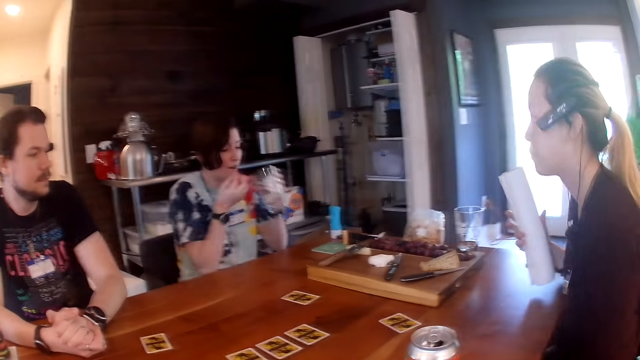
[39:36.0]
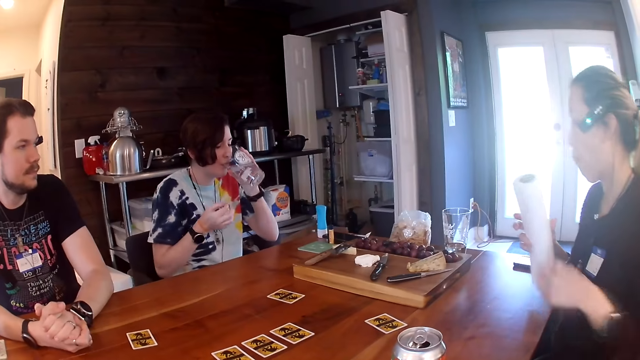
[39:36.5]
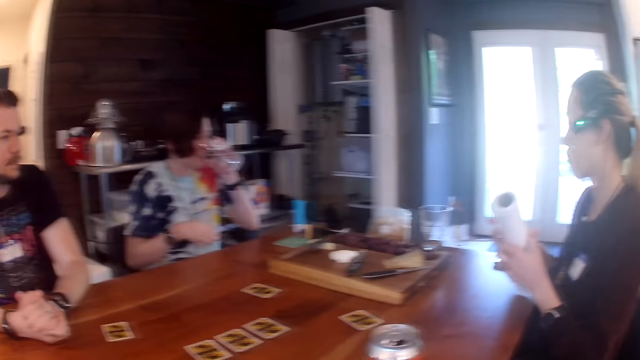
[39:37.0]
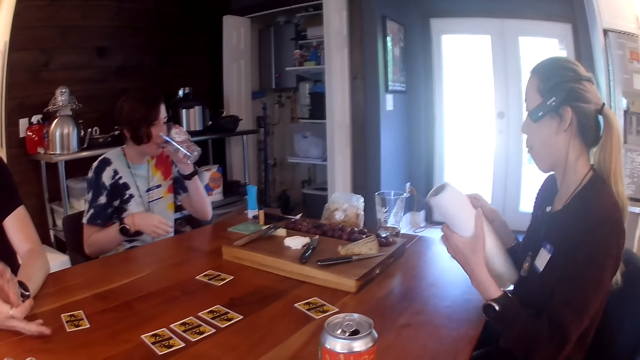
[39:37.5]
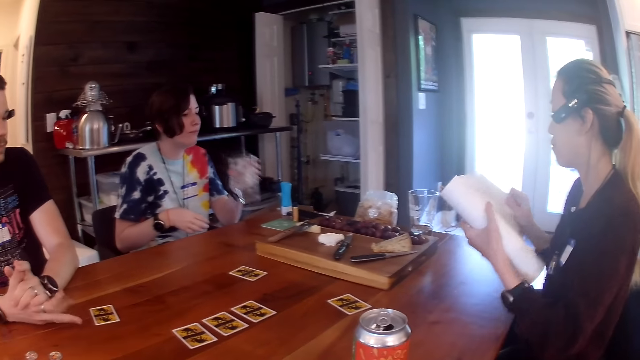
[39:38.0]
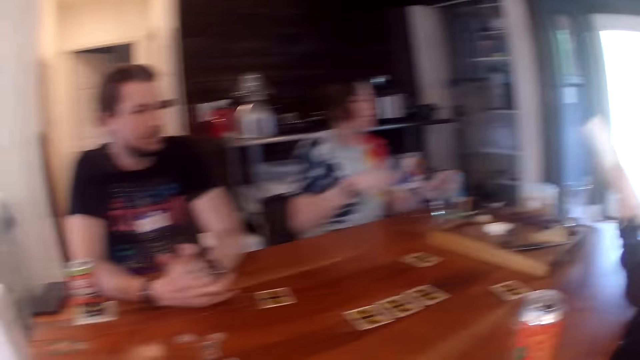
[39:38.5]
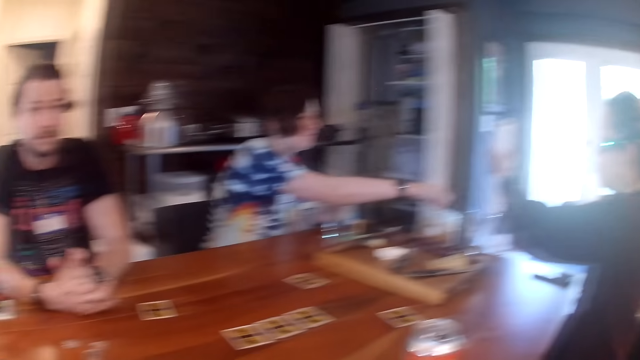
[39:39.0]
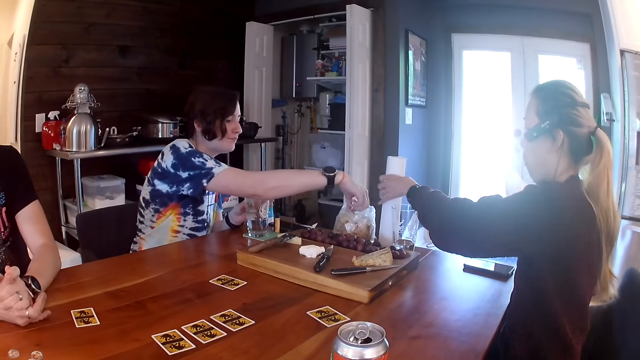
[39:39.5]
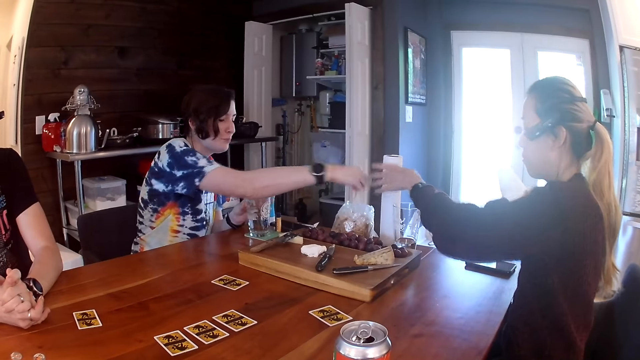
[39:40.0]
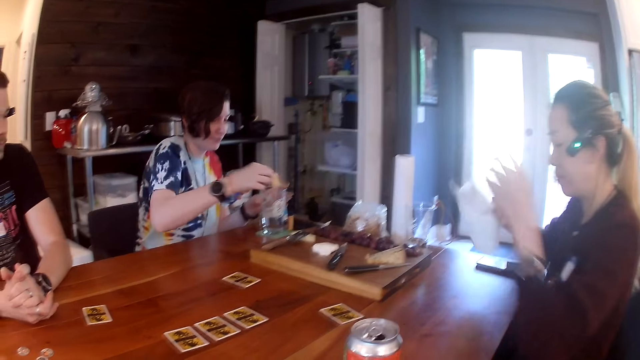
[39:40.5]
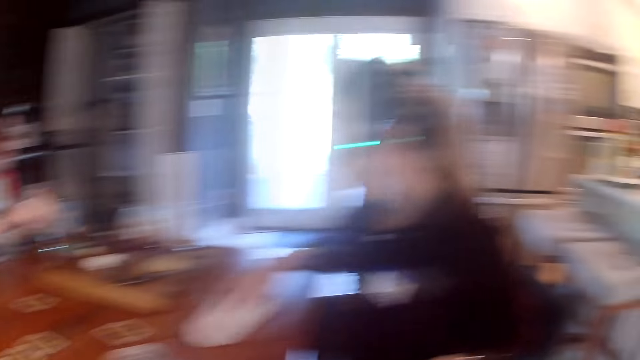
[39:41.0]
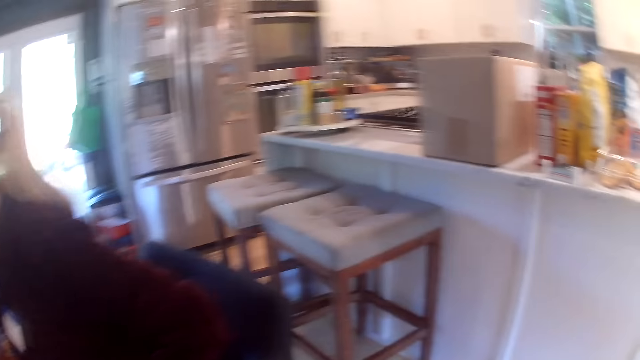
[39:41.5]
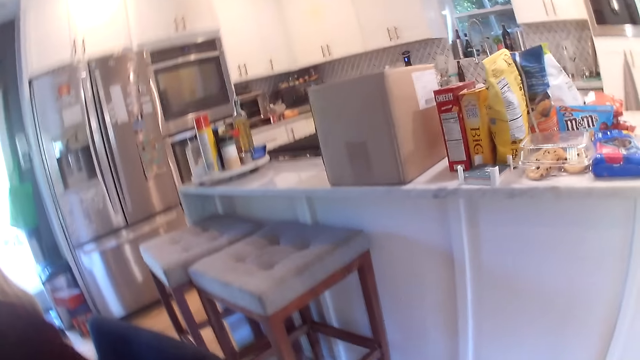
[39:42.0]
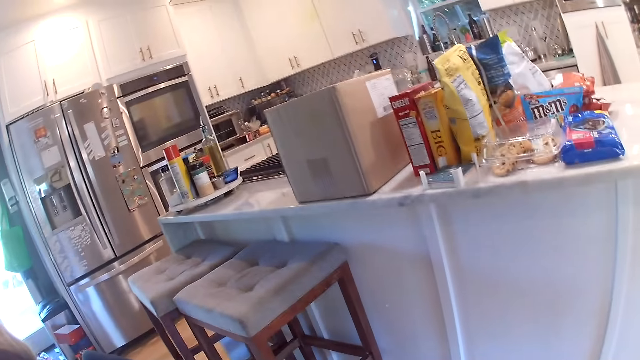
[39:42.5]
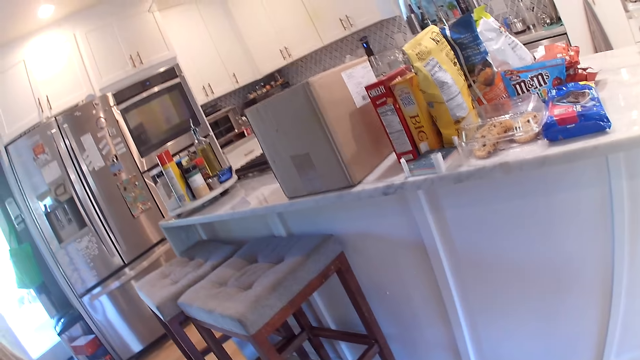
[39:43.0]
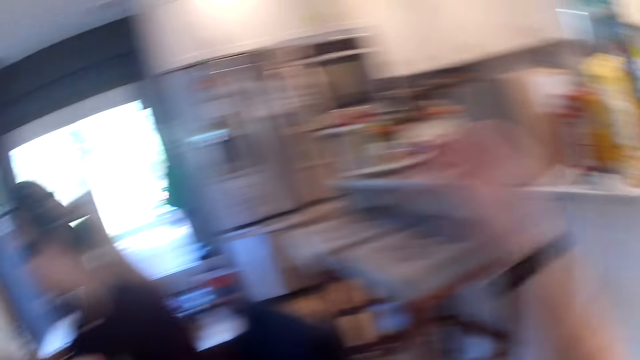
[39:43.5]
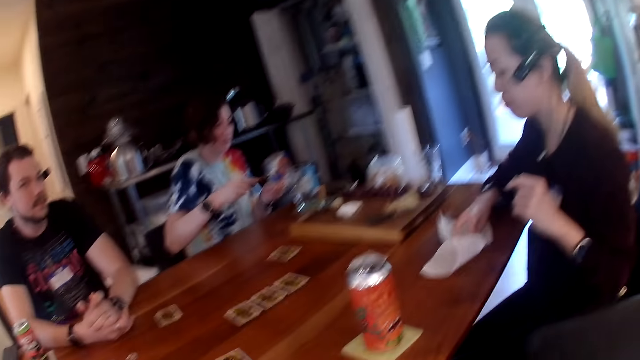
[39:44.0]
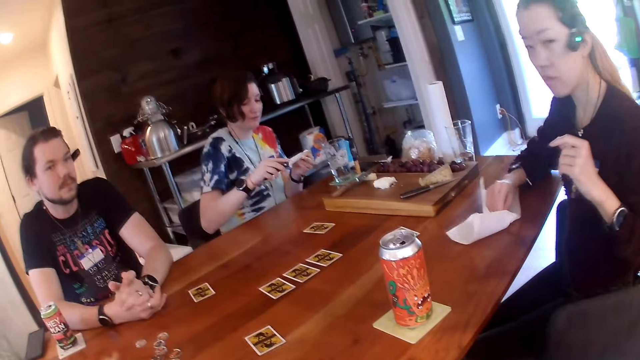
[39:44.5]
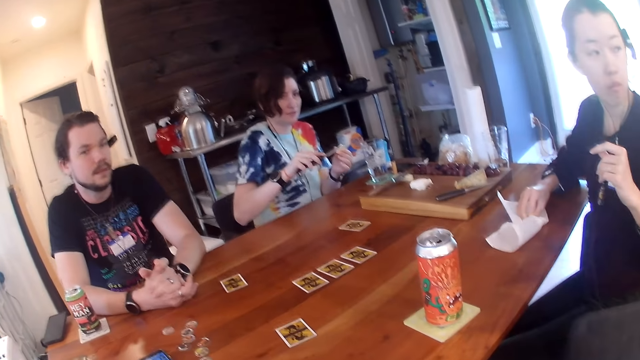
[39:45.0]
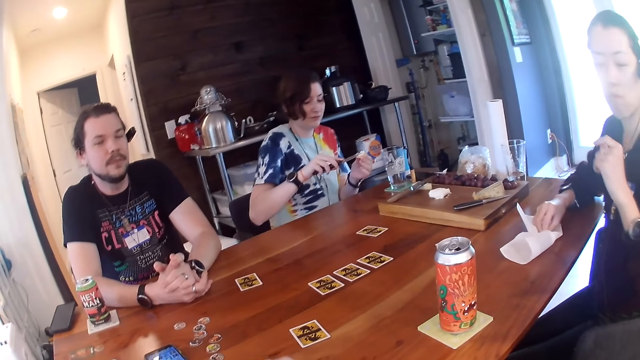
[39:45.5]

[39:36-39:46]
A woman picks a cup on the table with her left hand. She drinks water from the cup in her left hand. Another woman tears out of the roll of tissue with her right hand. The camera wearer looks around. The other woman drops the roll of tissue on the table. The first woman picks a biscuit from the nylon on the table with her right hand. She smears some cream on the biscuit with a knife.

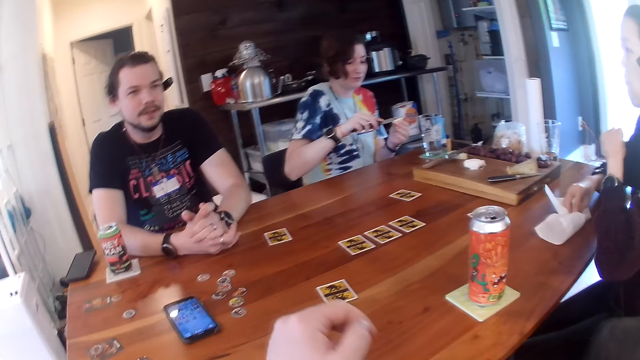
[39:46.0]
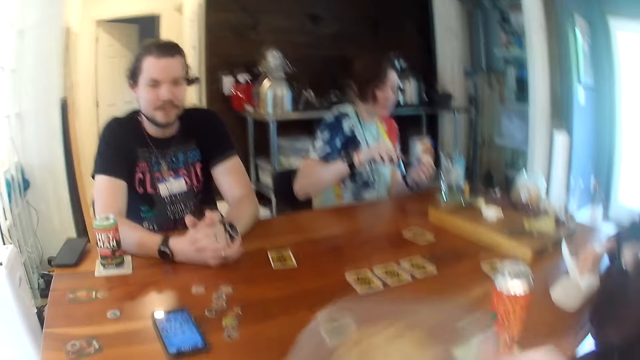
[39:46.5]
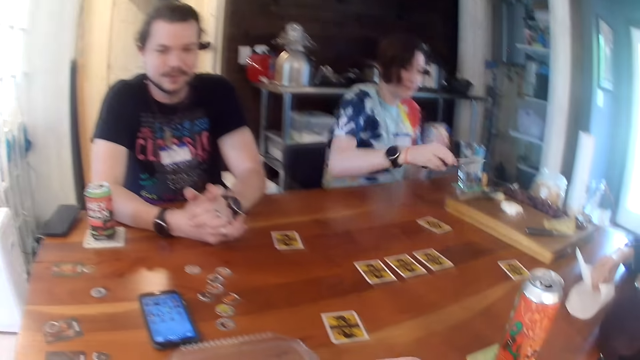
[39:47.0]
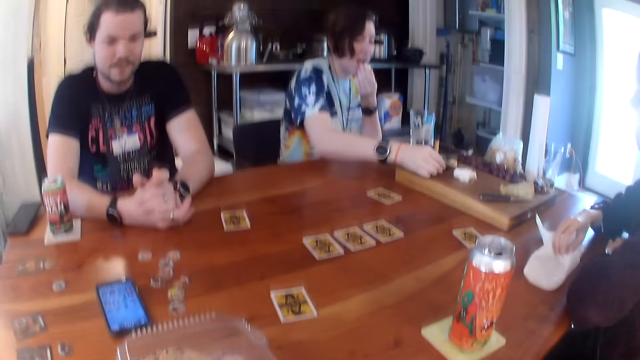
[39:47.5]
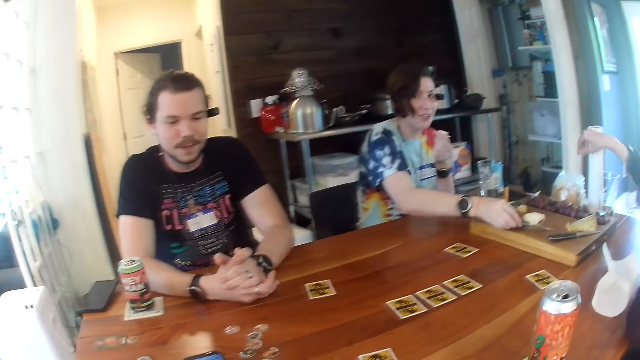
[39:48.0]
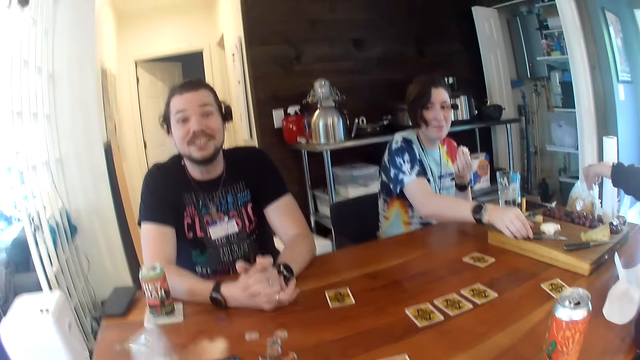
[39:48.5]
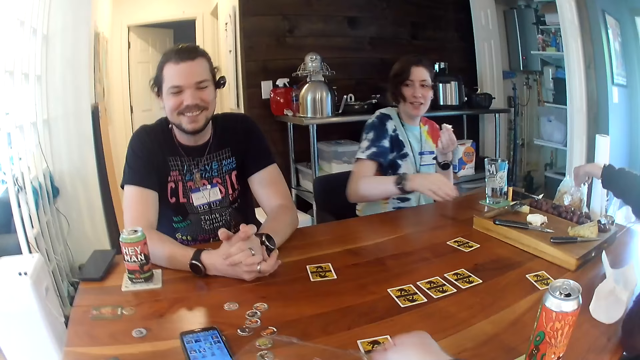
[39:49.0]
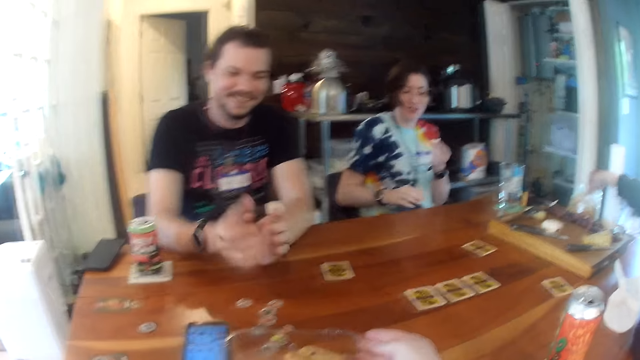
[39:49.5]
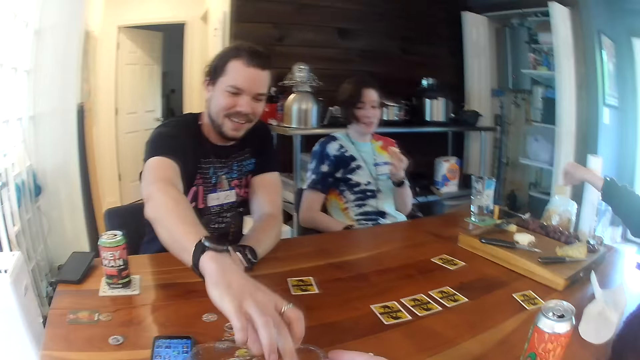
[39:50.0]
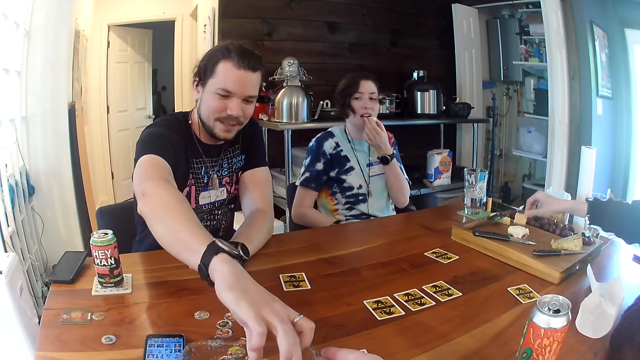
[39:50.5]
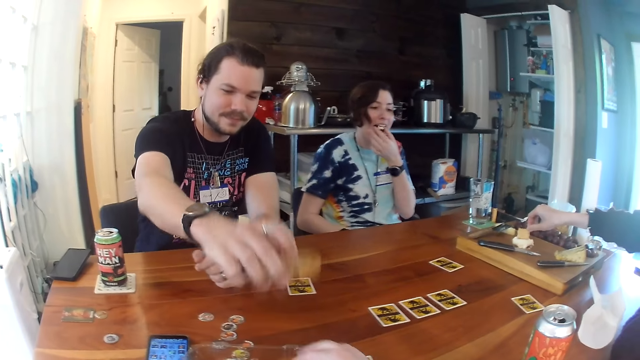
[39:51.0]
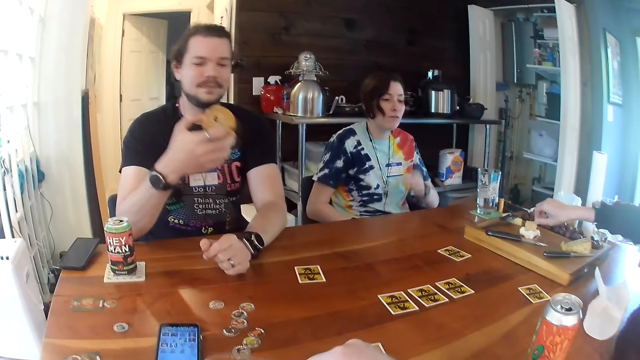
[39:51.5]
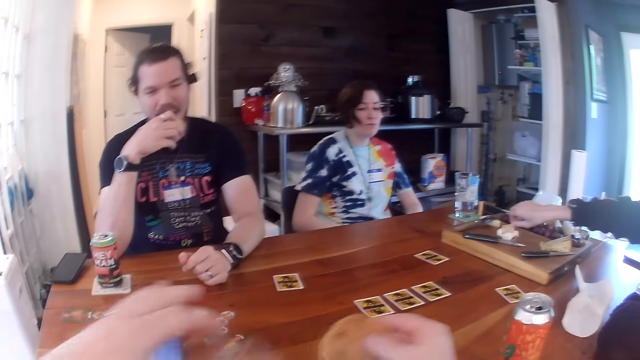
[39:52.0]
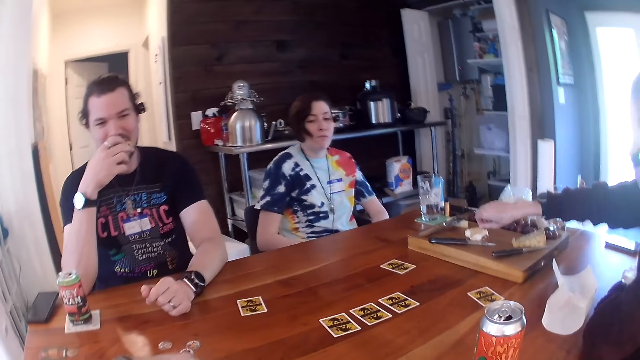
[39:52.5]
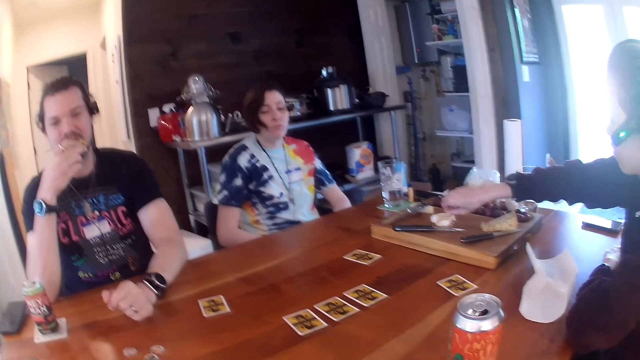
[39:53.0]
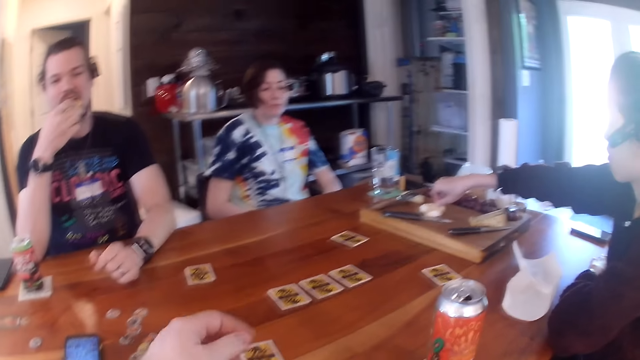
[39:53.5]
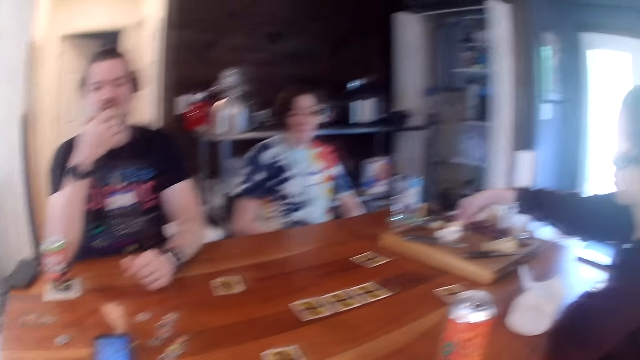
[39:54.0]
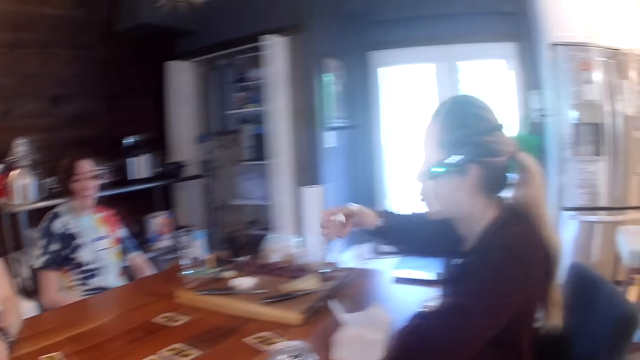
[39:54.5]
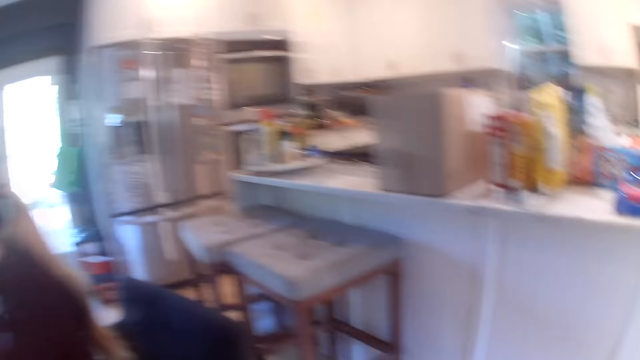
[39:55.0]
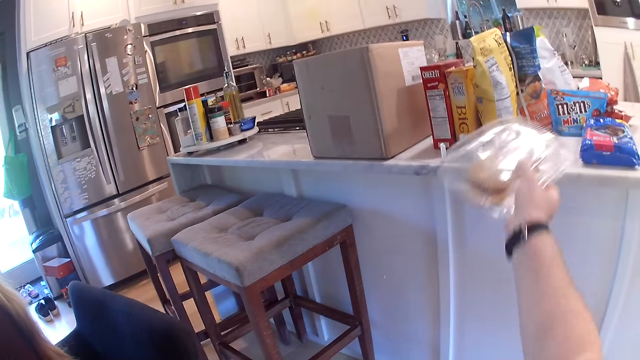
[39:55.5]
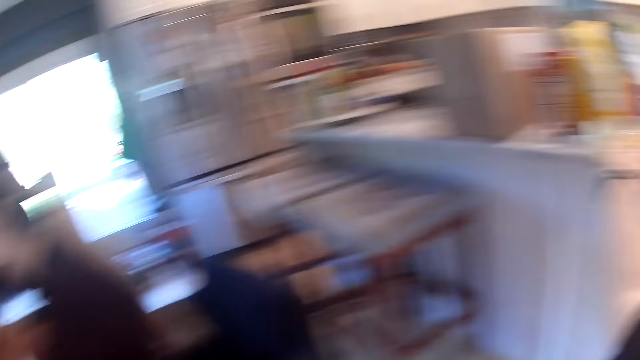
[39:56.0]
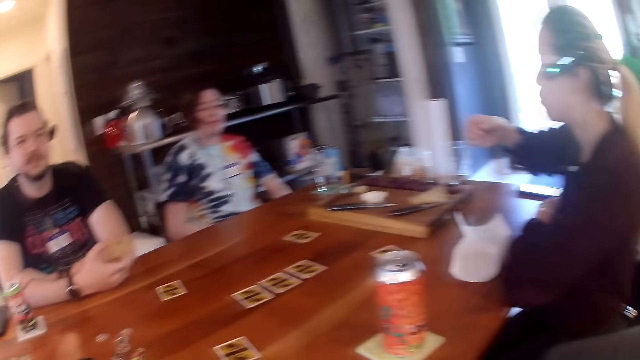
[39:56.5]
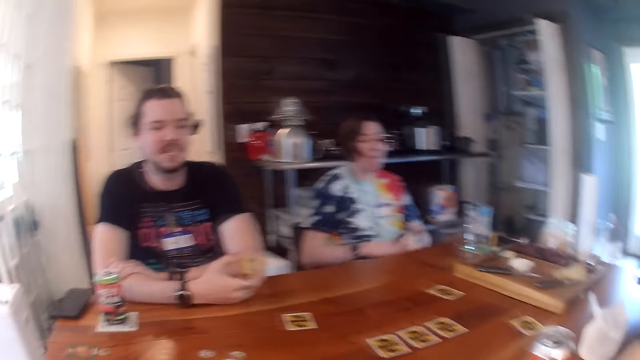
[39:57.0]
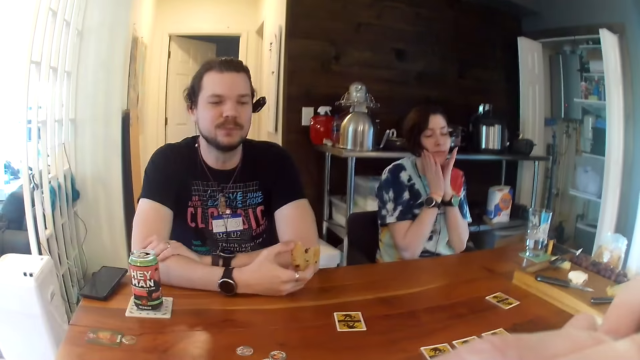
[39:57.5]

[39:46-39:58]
The camera wearer opens a tin. He drops a packet of cookies on the table with his right hand. A woman drops the knife on the board on the table. Another woman picks a biscuit from the nylon on the table with her right hand. A man picks a cookie on the table with his right hand. The second woman smears the biscuit with the cream on the board on the table. The man eats the cookie. The camera wearer picks a cookie from the packet of cookies on the table with his right hand. The second woman eats the biscuit. The camera wearer drops the pack of cookies on a countertop with his right hand.
